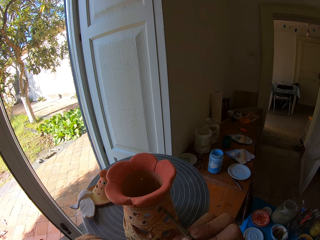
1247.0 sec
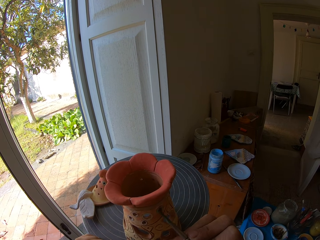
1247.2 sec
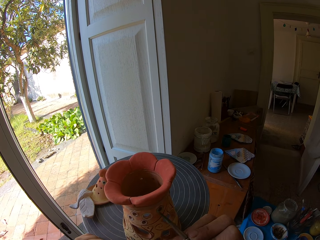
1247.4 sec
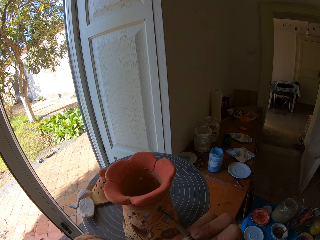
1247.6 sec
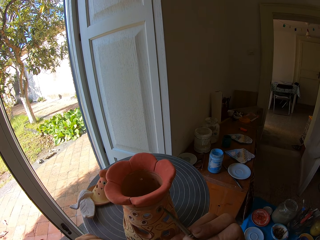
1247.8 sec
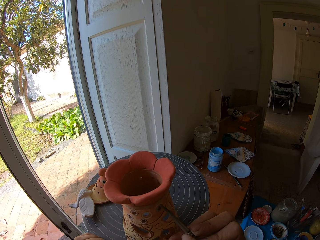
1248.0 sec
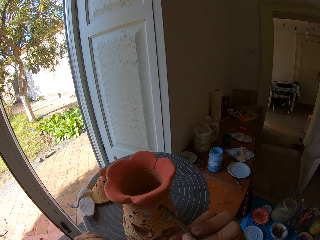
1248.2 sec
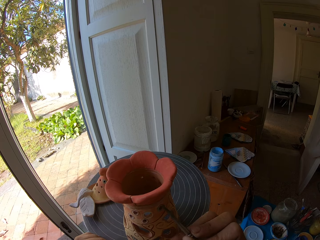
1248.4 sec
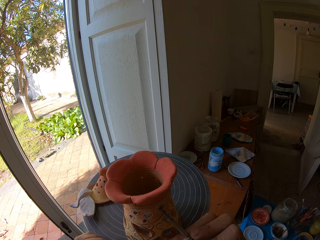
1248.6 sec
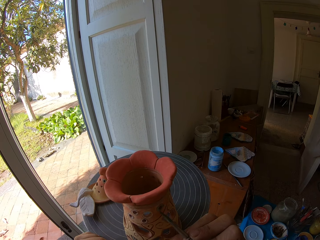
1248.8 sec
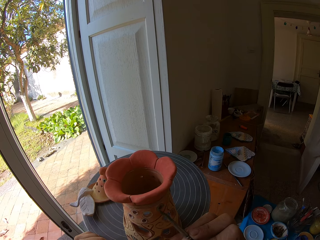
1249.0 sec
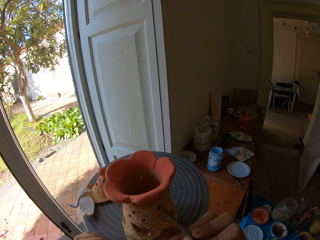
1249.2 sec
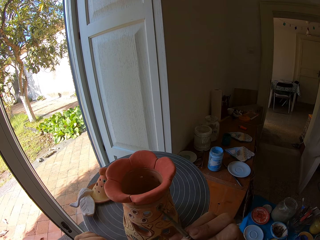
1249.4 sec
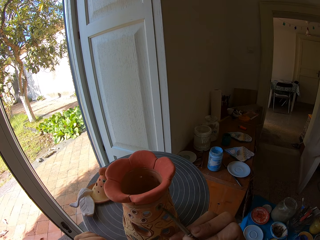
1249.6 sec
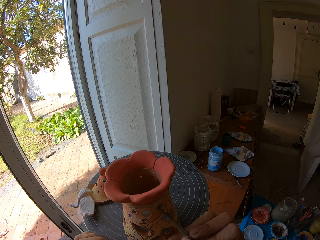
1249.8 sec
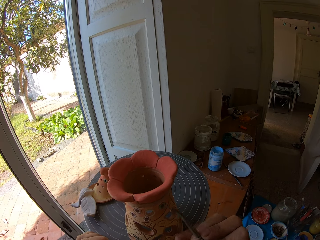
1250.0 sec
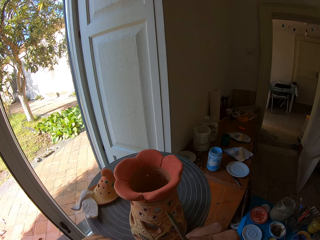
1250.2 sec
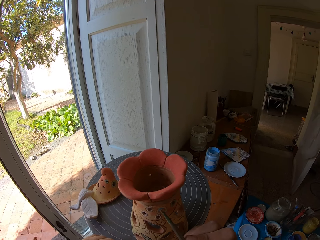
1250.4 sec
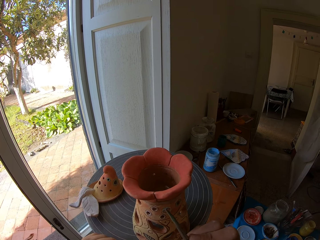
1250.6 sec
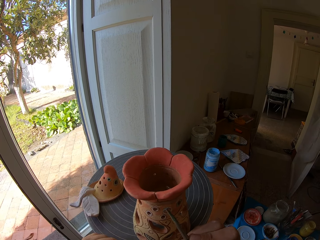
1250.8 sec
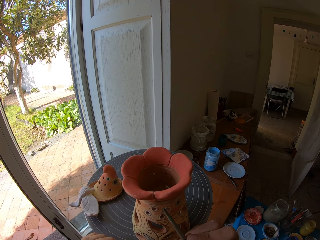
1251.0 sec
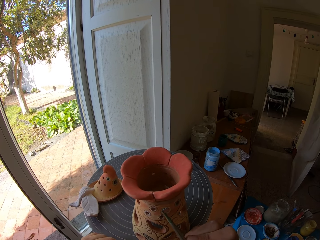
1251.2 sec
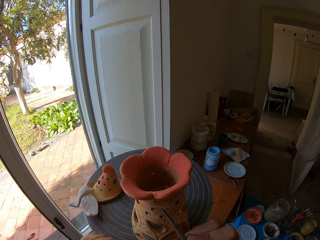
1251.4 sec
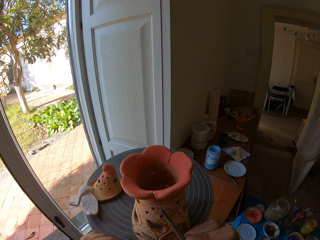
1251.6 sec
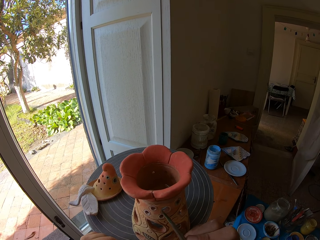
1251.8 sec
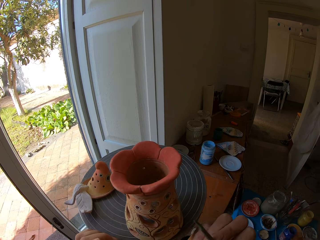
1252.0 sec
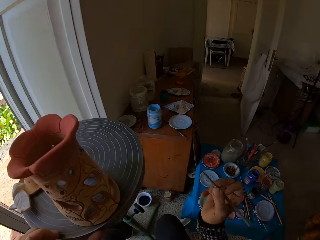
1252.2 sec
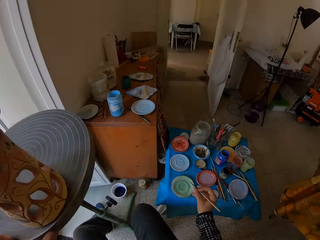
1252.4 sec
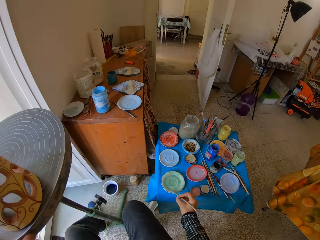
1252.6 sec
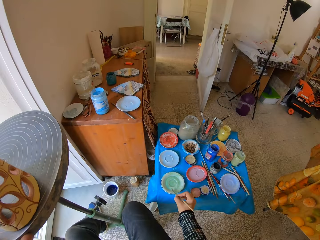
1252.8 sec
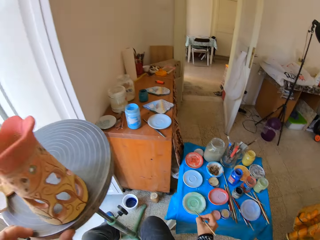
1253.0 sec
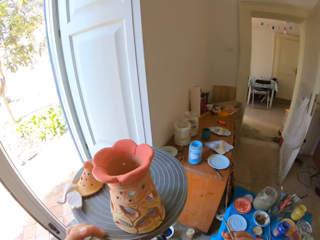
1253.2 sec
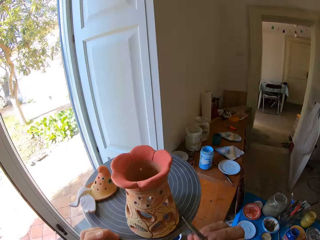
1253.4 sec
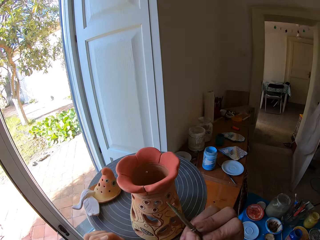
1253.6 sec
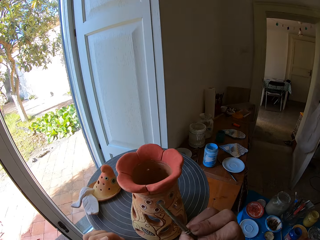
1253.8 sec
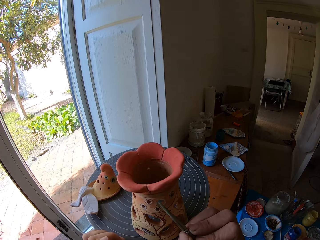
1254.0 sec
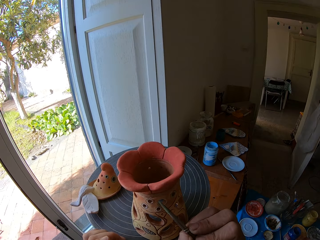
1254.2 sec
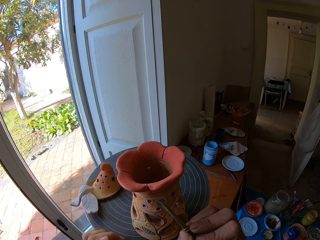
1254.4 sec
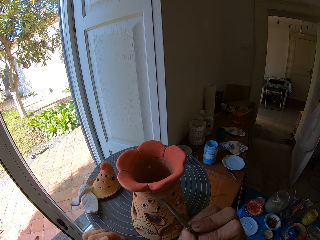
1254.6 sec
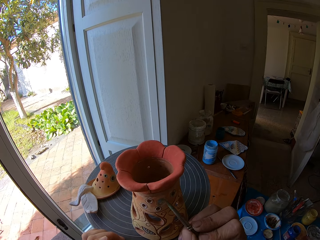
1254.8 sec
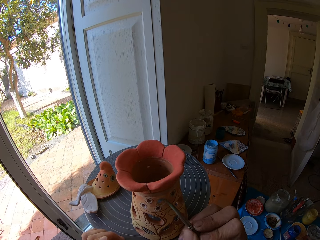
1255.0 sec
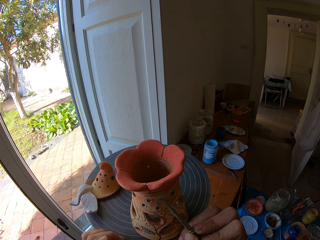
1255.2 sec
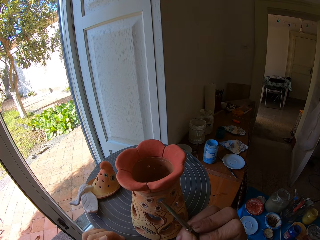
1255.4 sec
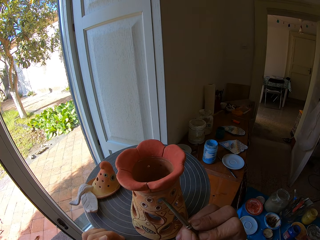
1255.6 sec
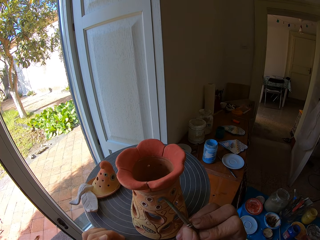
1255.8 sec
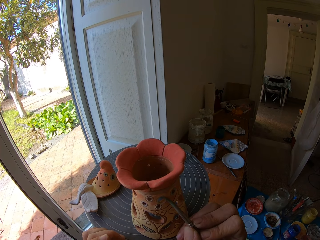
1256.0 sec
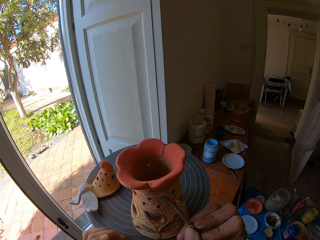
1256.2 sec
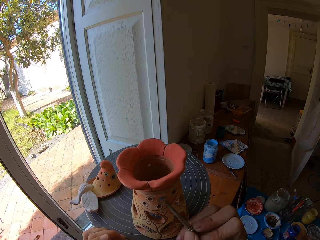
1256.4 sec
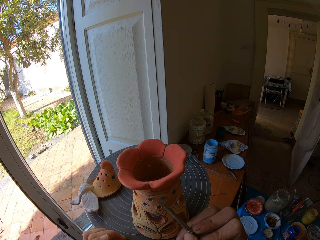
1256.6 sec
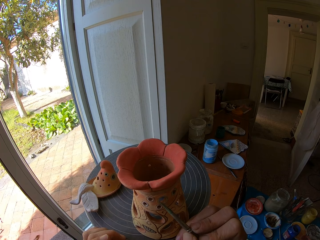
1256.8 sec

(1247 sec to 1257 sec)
The camera wearer wipes the paint brush on her right hand in the flat plastic of mixed paint. She dips the brush in the paint. She paints the ceramic ware on the pottery wheel with the paint brush in her right hand.

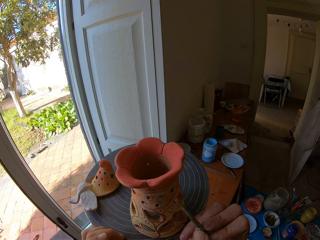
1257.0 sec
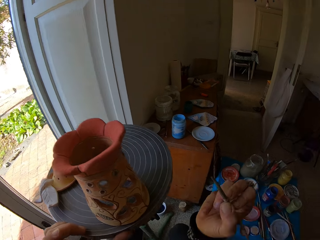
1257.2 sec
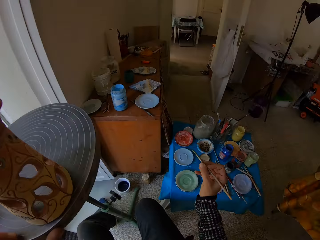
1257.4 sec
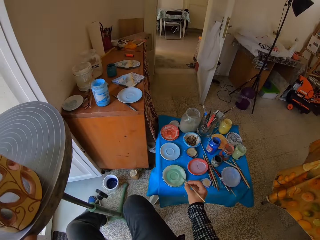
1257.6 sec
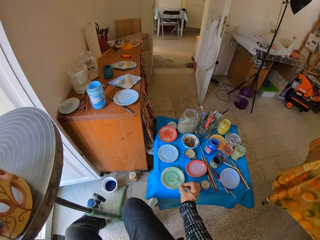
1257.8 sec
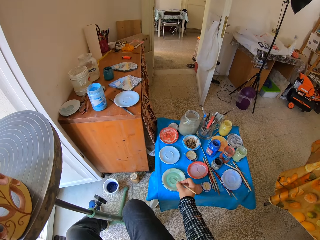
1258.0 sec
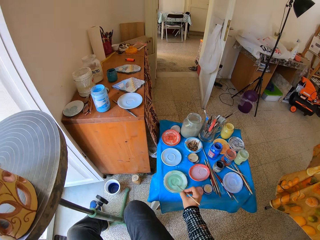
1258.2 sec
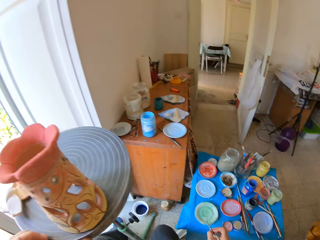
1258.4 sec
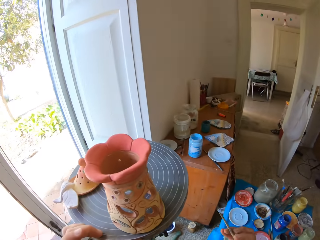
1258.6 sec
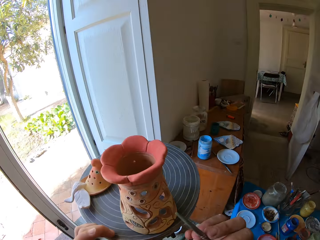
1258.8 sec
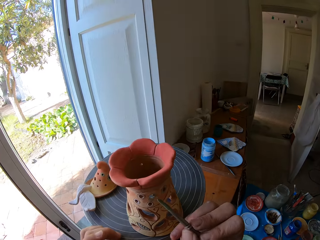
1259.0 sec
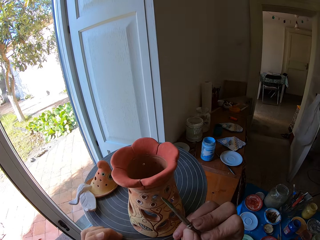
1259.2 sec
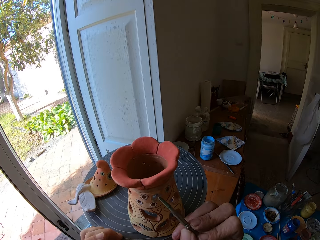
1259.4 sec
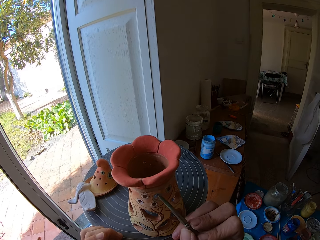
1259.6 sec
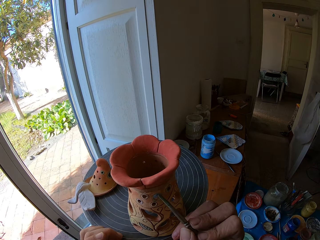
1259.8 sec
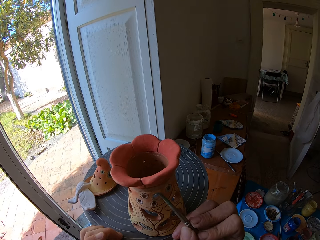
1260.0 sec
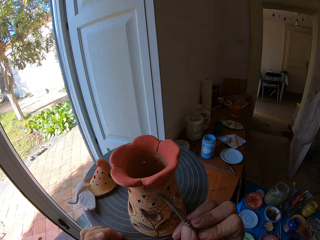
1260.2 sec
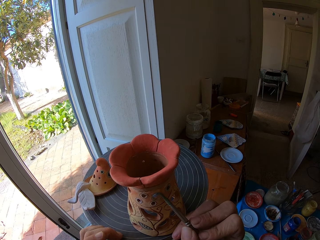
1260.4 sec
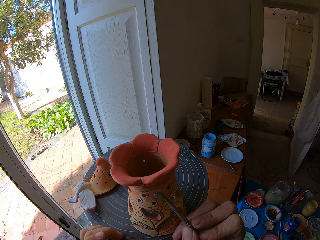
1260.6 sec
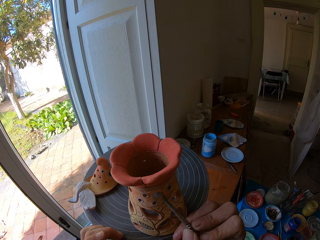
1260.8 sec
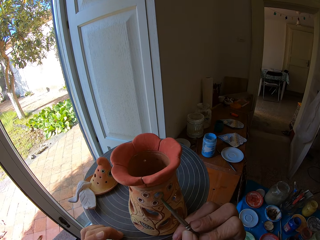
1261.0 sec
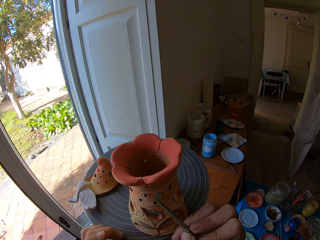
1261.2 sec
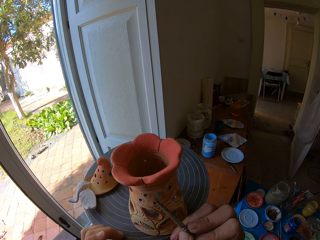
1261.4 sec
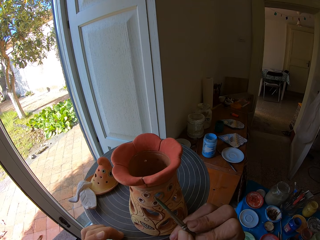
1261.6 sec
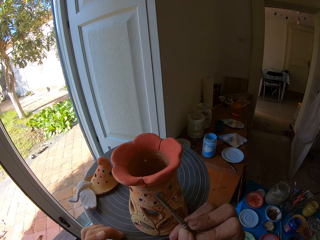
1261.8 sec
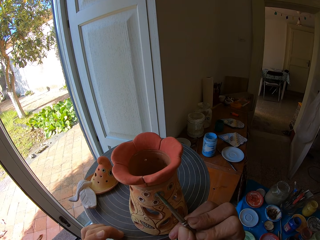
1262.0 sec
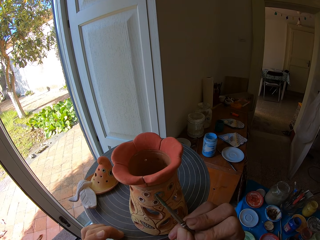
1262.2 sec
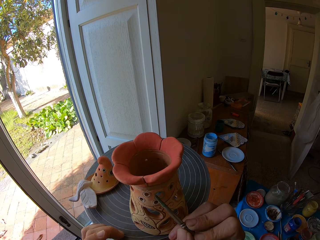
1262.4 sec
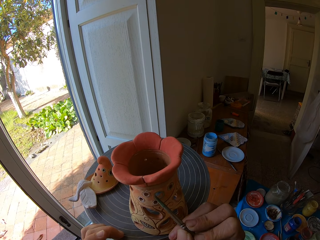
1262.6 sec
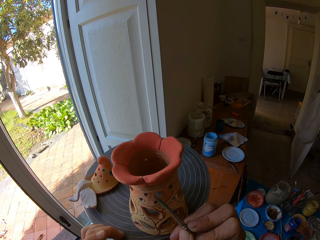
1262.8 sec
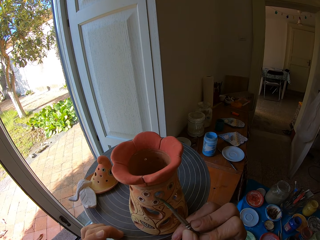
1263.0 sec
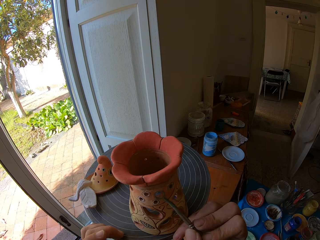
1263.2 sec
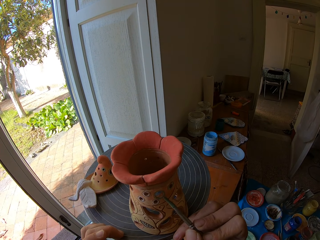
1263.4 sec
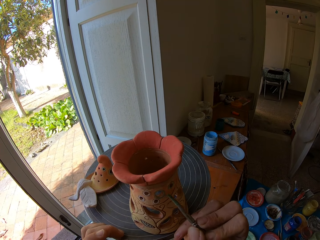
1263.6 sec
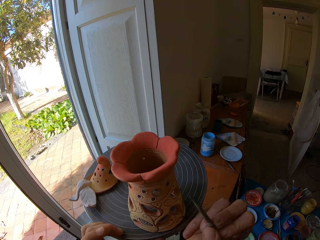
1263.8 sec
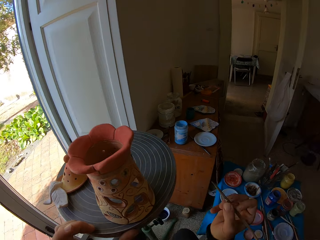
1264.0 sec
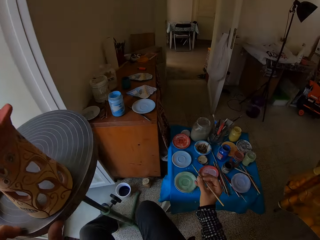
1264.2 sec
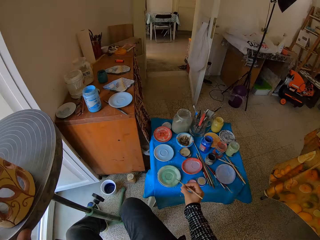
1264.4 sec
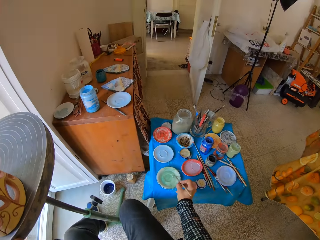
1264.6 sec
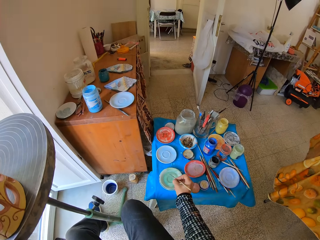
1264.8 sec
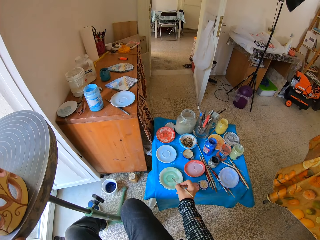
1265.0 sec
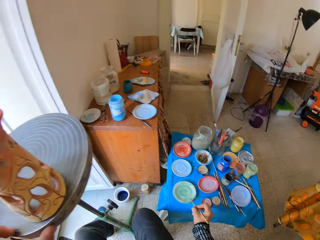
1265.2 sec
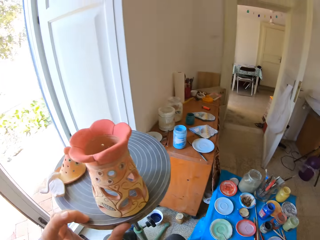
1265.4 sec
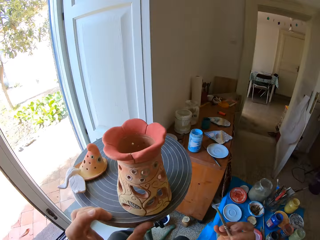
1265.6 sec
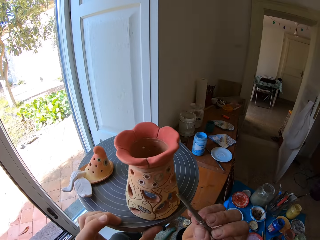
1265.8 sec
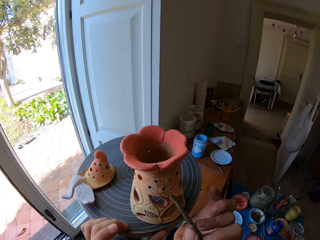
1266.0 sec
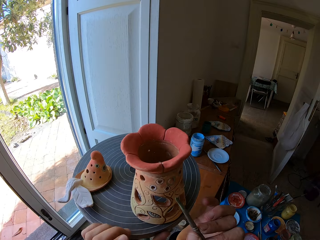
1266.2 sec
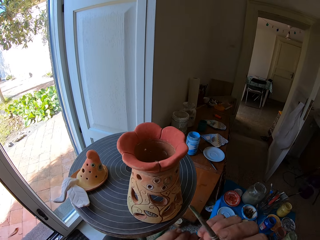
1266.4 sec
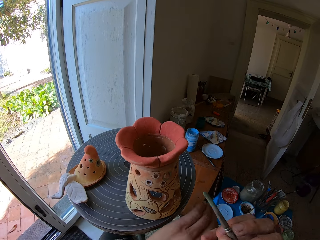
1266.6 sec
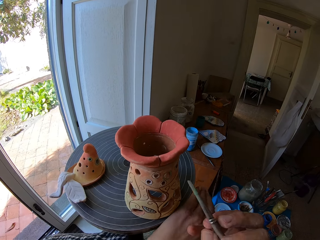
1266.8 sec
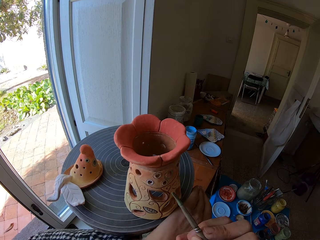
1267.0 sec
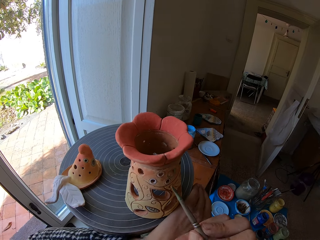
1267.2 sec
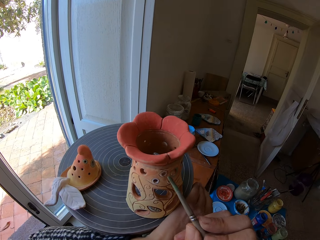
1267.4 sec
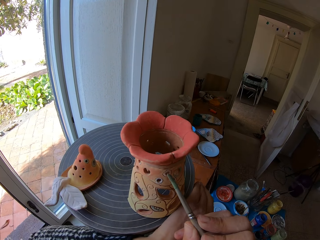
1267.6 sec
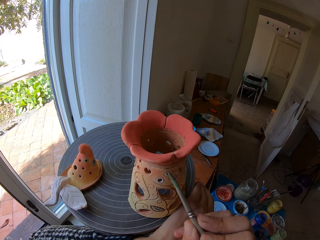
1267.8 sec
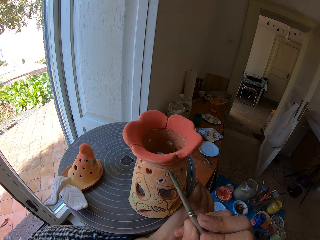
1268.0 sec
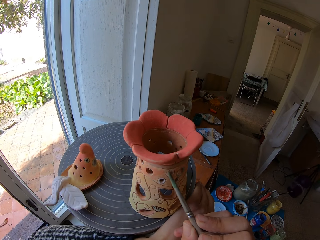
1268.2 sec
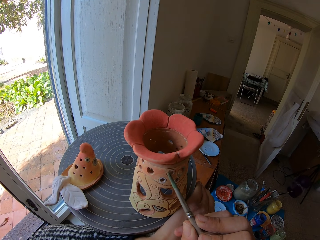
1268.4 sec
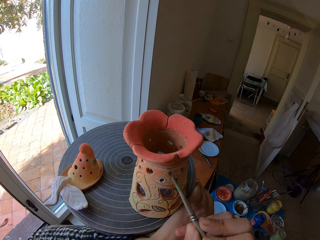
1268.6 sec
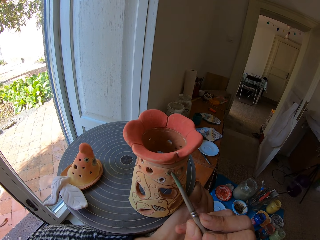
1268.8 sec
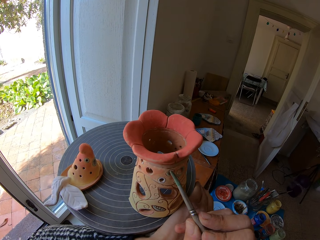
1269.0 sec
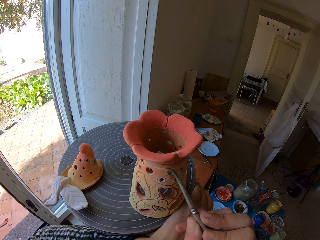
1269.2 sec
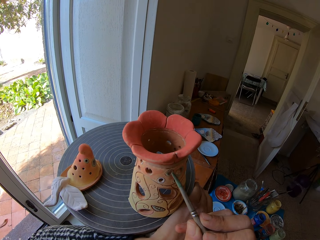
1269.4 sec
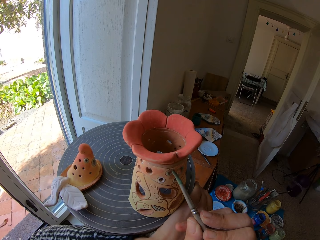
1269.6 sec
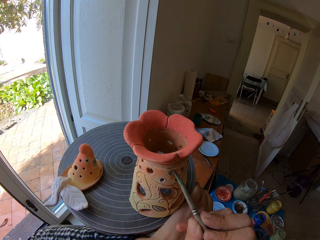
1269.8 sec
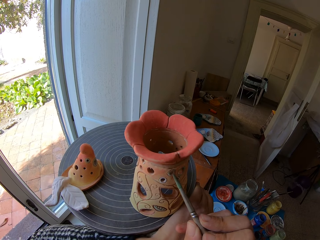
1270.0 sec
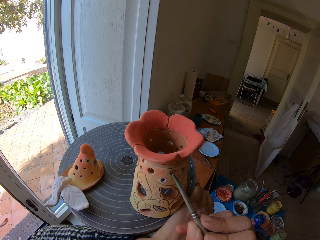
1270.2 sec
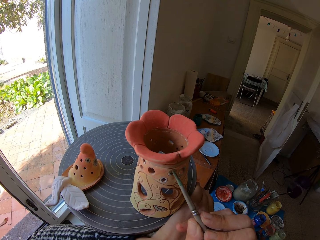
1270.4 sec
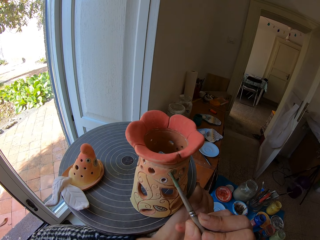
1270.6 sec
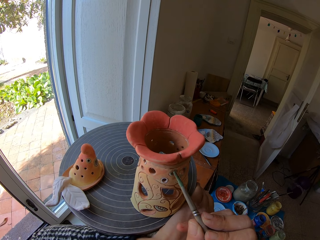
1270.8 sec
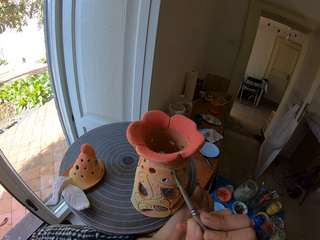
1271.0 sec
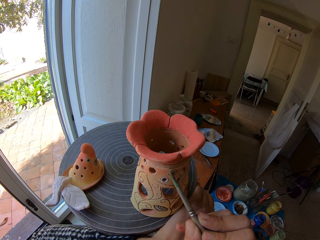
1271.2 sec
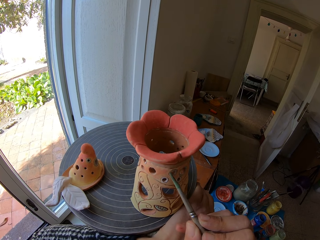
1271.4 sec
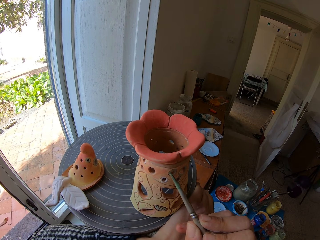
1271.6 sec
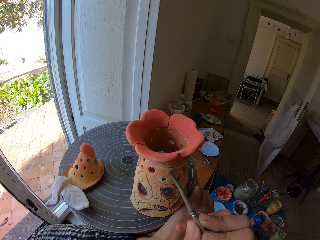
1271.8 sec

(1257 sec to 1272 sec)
The camera wearer wipes the paint brush in her right hand on the flat plastic of mixed paint. She dips the brush in the paint. She paints the ceramic ware on the pottery wheel with the paint brush in her right hand. She wipes the paint brush in her right hand on the flat plastic of mixed paint. She dips the brush in the paint. She paints the ceramic ware on the pottery wheel with the paint brush in her right hand.
